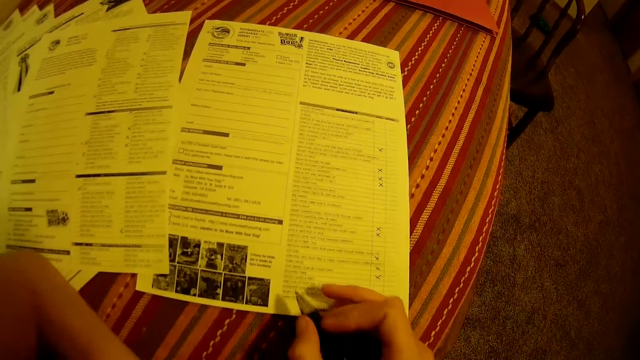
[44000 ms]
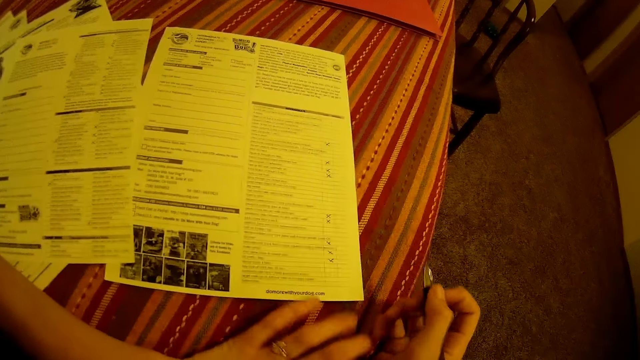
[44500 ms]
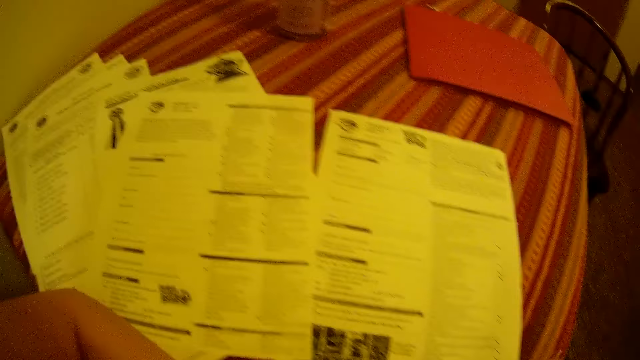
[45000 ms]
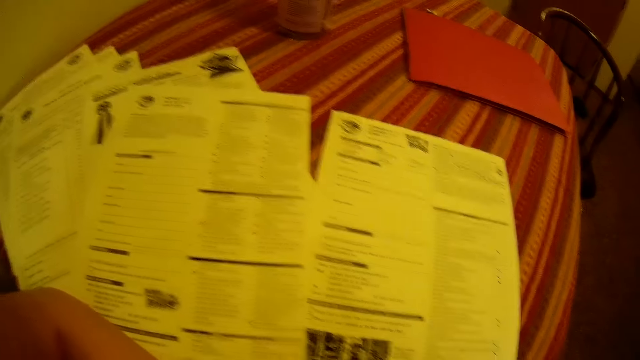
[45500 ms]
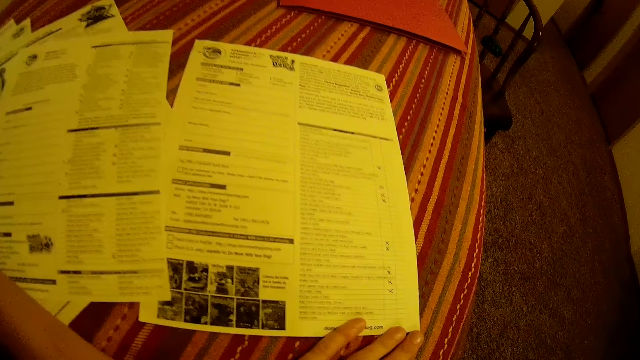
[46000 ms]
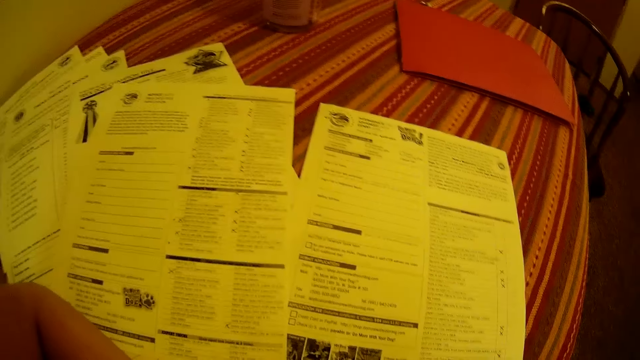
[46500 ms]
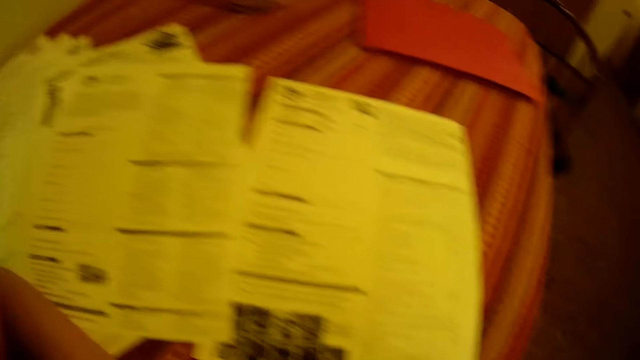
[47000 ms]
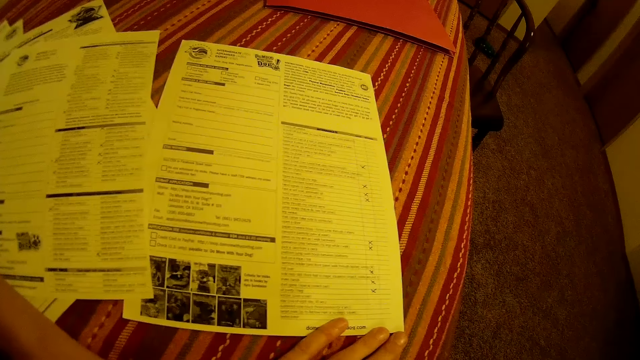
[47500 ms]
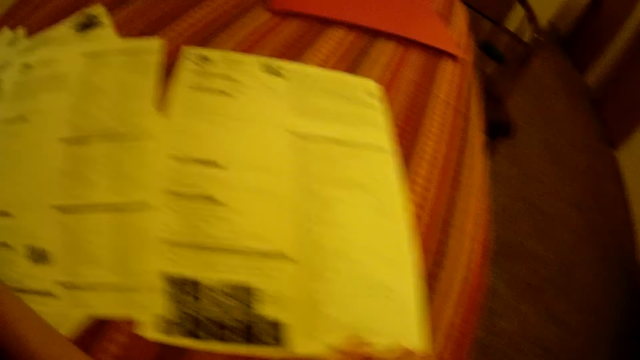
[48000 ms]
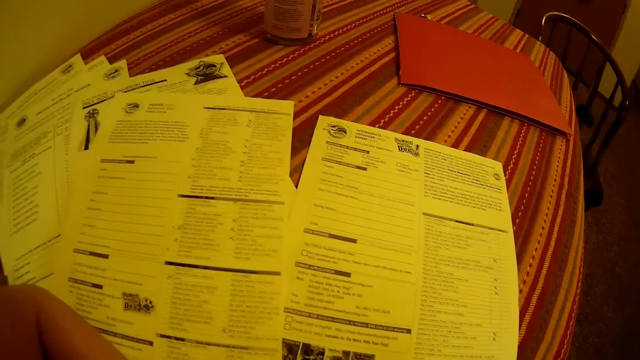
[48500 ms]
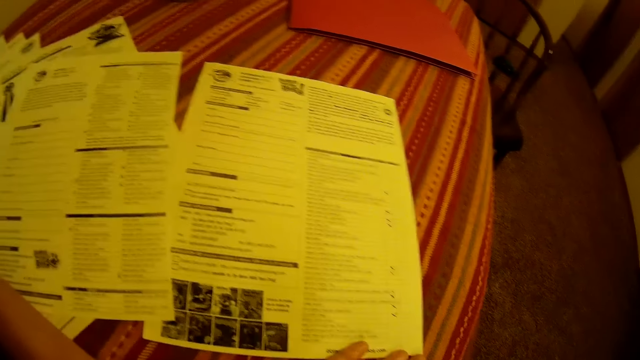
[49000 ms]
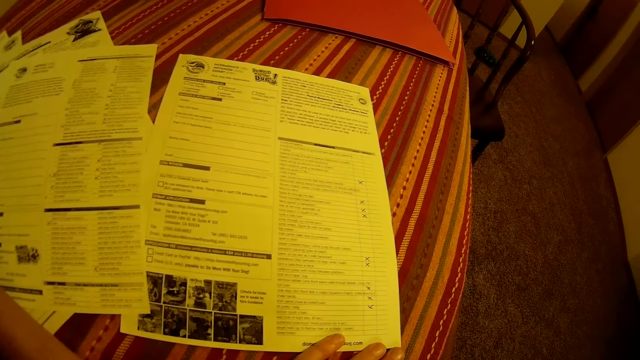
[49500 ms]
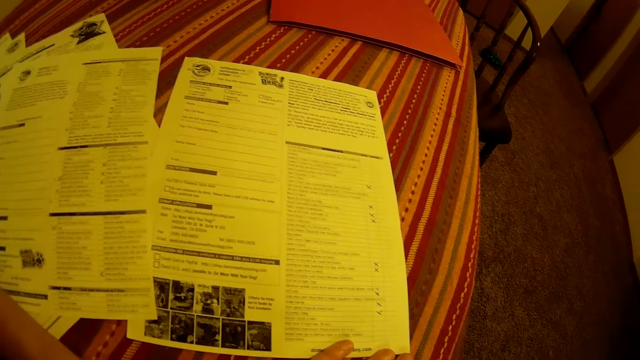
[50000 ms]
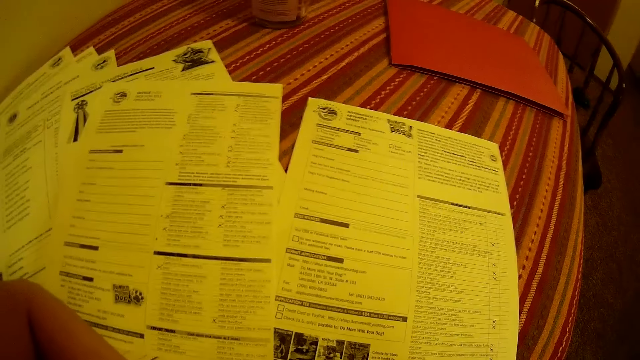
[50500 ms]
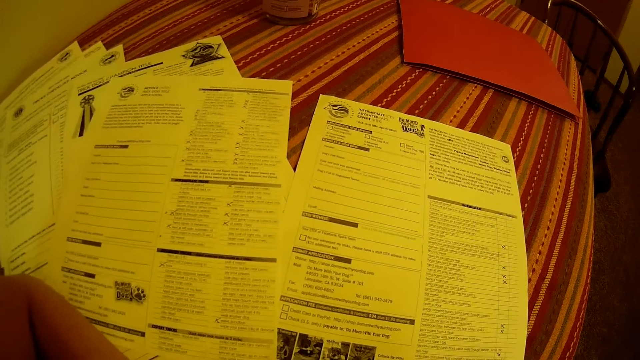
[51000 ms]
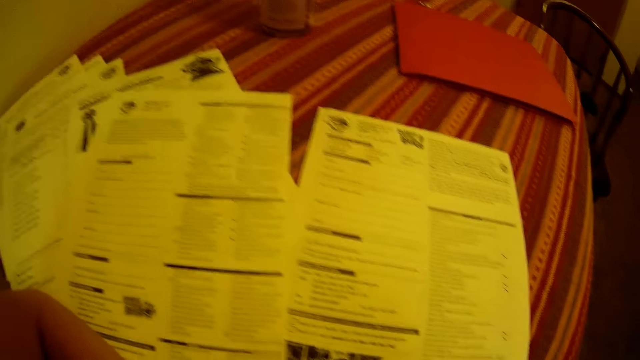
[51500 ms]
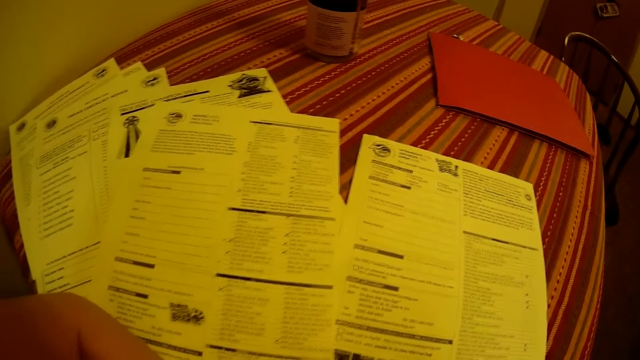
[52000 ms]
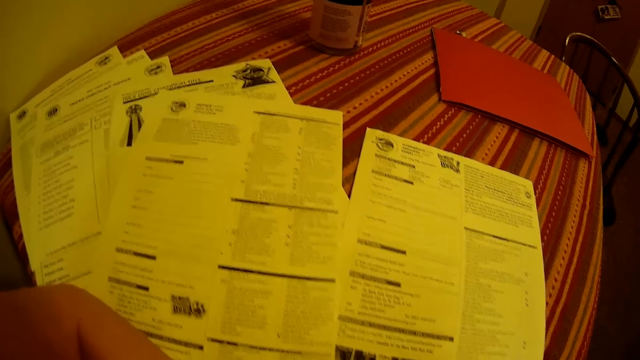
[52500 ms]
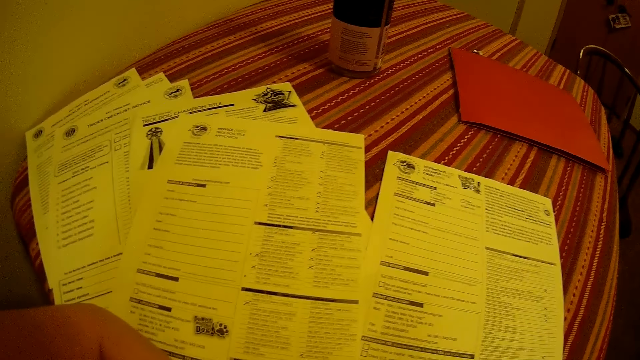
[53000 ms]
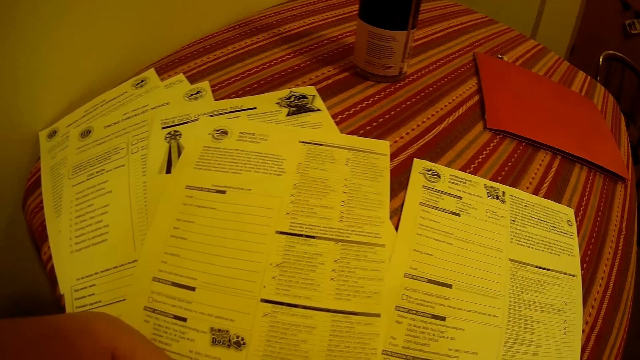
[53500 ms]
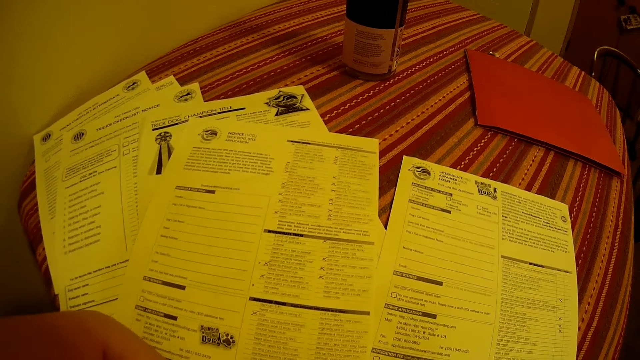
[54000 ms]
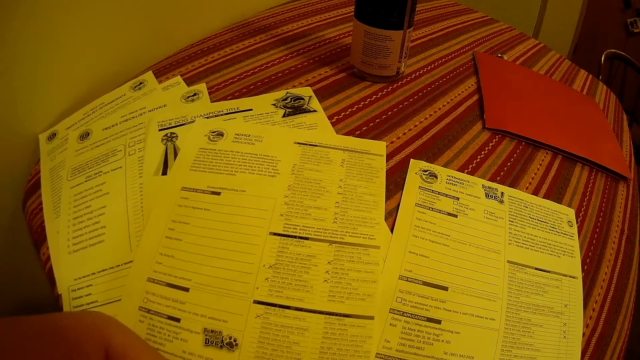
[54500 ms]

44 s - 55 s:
The camera wearer holds a pen. He points at the paper with the pen. He places his left hand on the paper. He reads the paper.

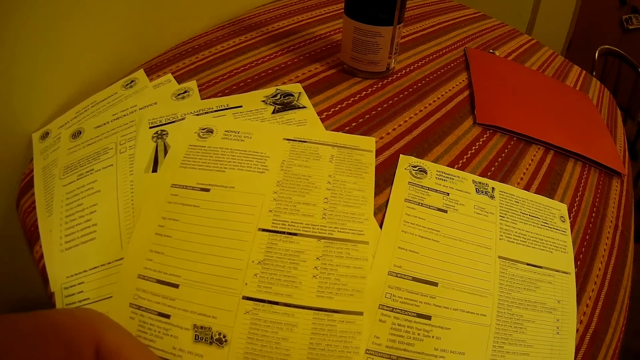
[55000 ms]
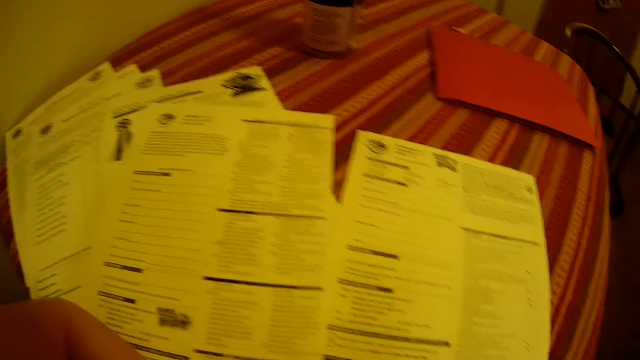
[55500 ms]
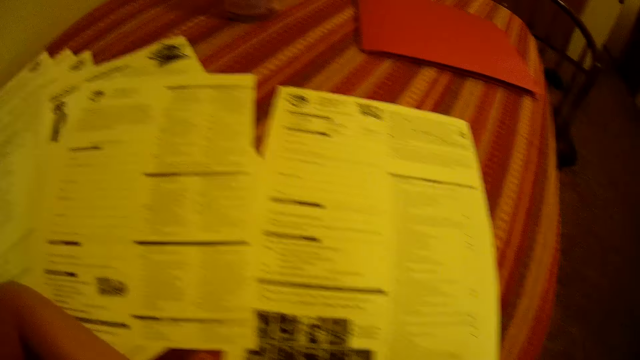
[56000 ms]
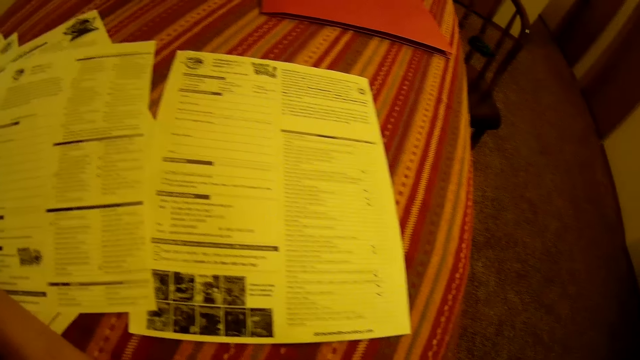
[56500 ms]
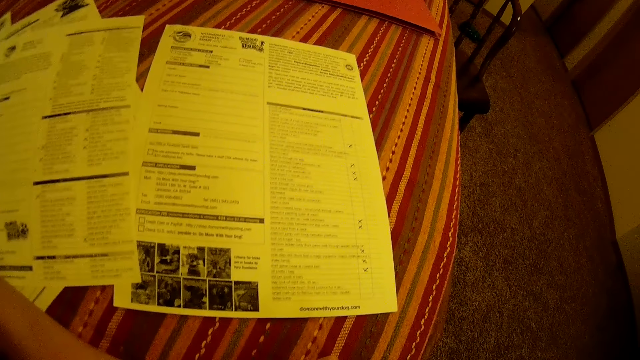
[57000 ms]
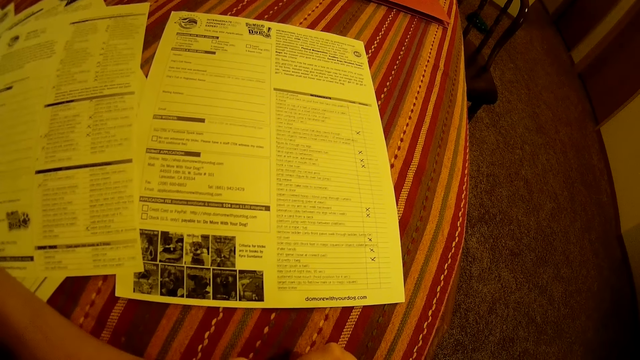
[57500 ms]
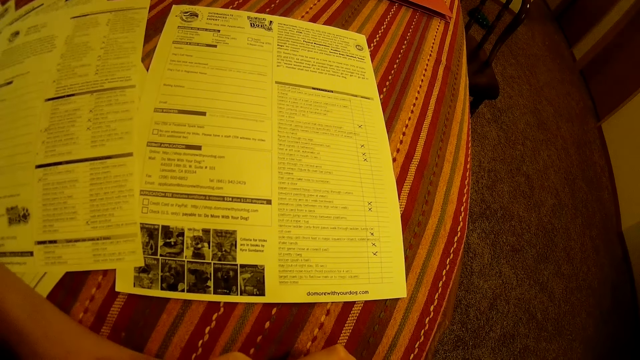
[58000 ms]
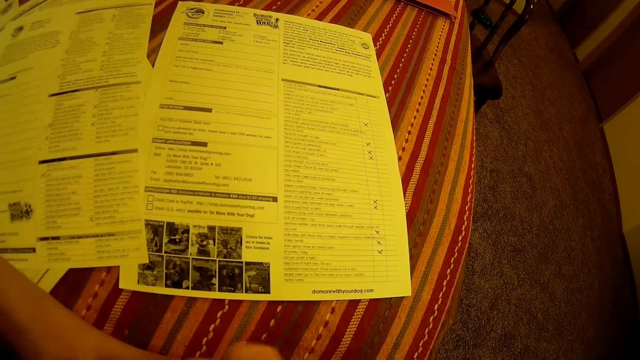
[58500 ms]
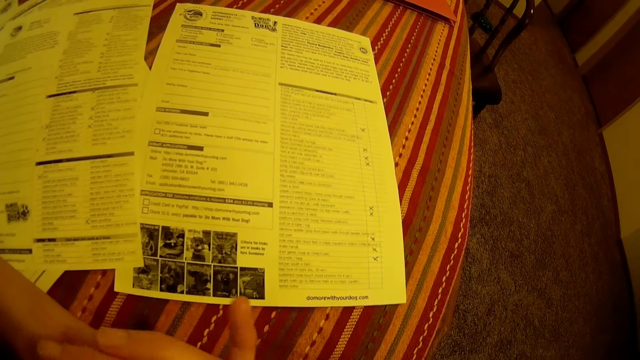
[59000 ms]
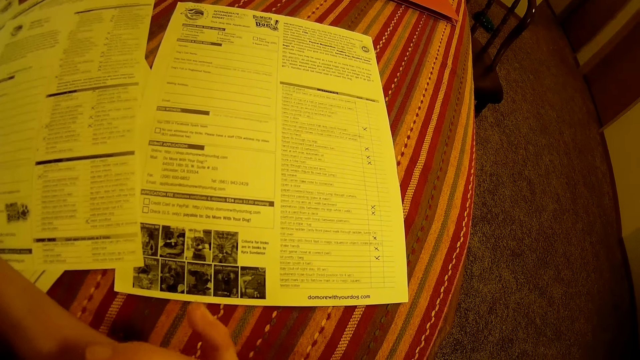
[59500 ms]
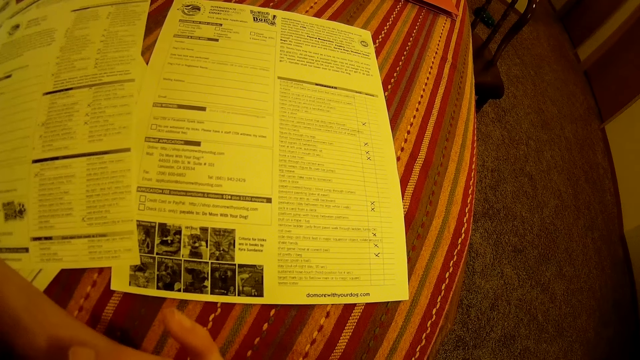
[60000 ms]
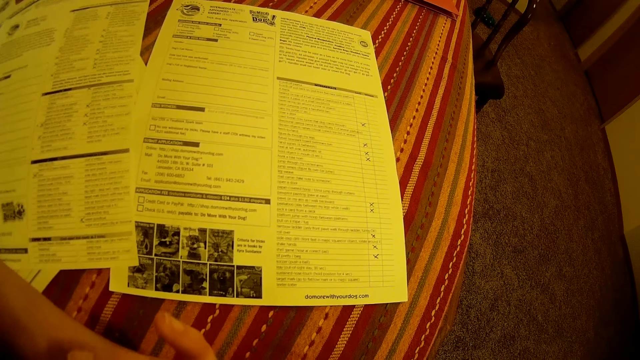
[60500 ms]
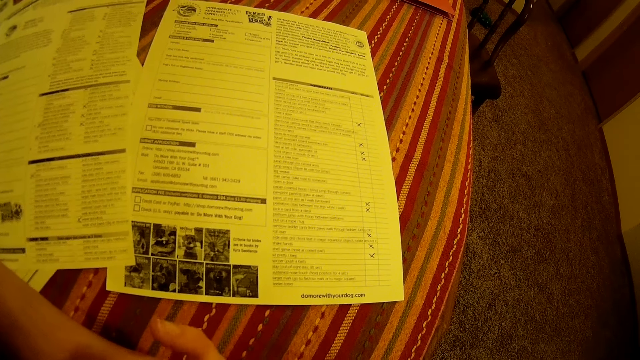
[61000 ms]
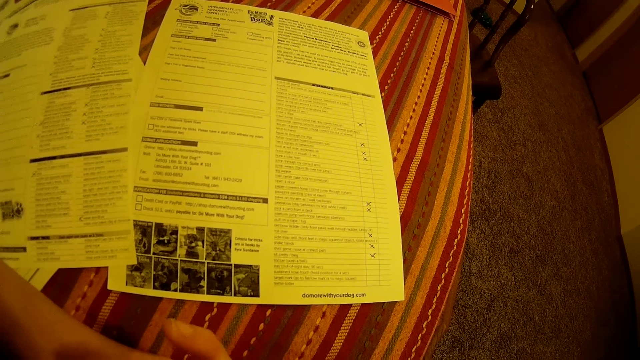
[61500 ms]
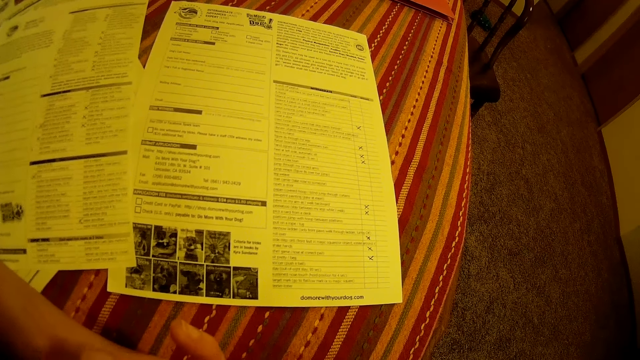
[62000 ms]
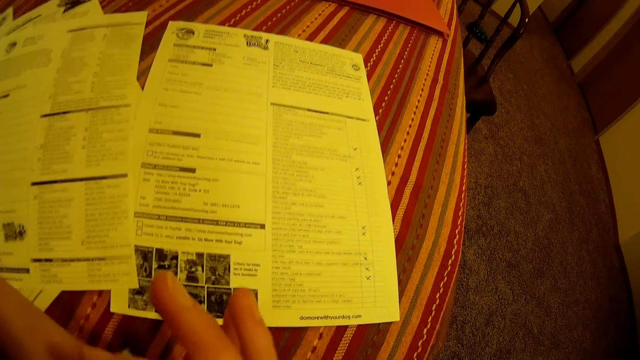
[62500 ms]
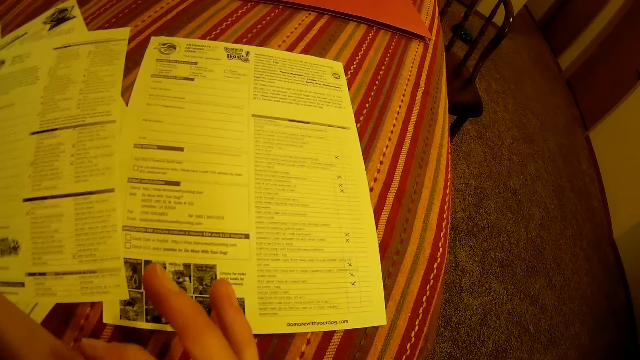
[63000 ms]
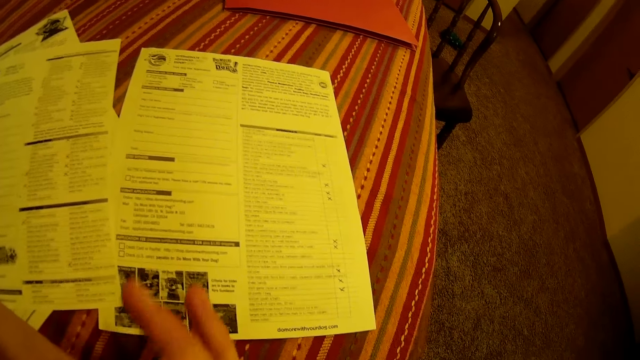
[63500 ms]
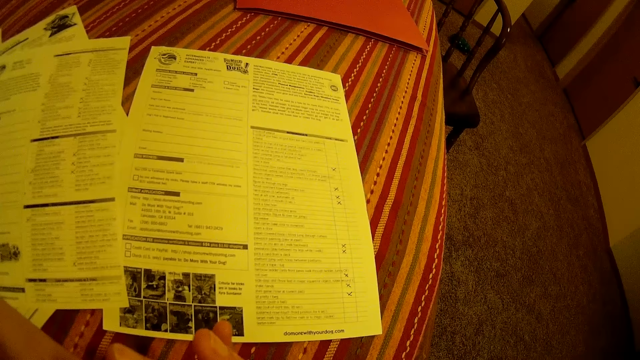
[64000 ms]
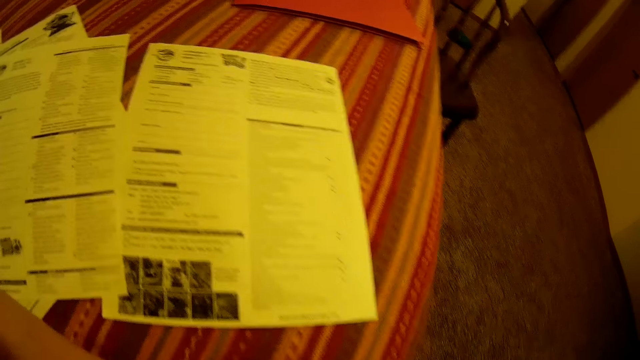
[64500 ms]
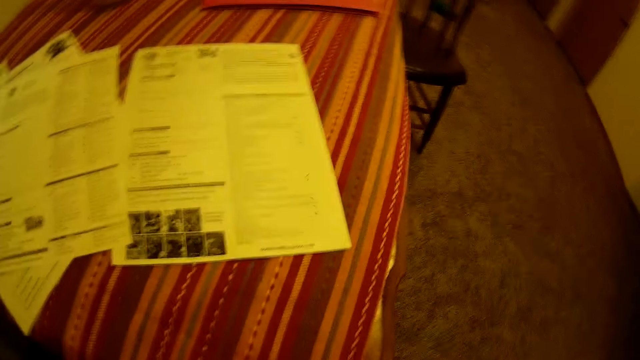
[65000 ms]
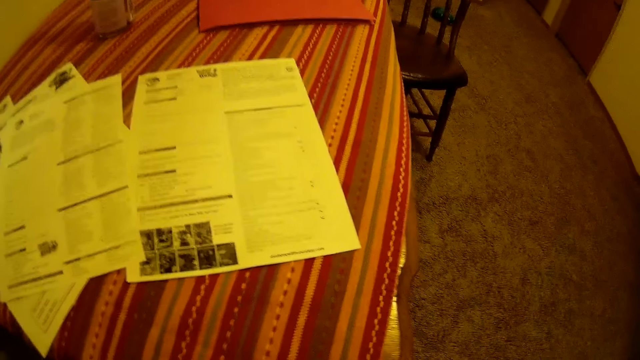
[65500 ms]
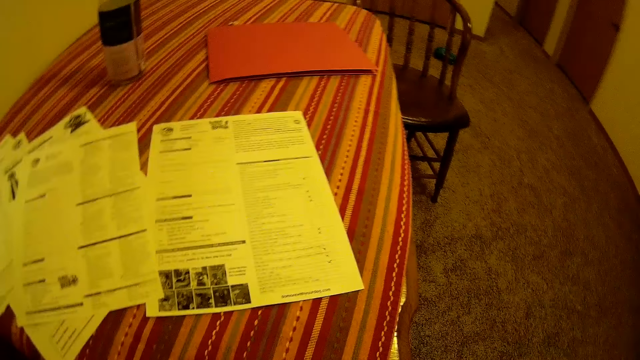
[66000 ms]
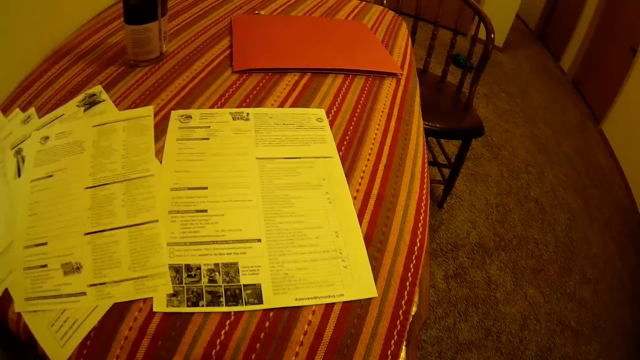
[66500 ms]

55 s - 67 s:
The camera wearer moves a hand. He gesticulates with his right hand. He touches the camera with both hands. He fixes the camera.
